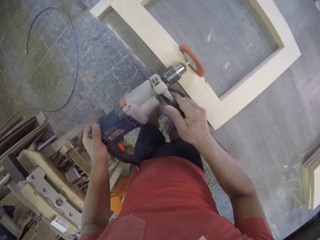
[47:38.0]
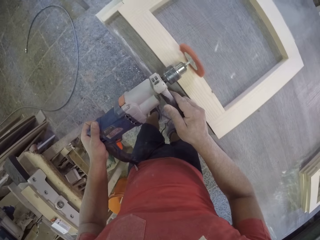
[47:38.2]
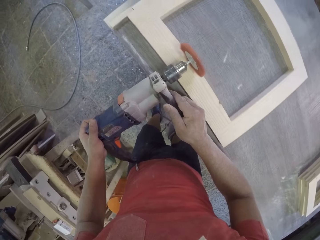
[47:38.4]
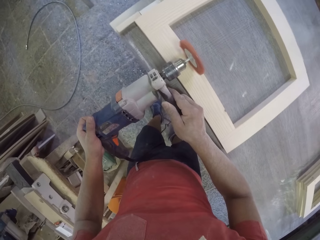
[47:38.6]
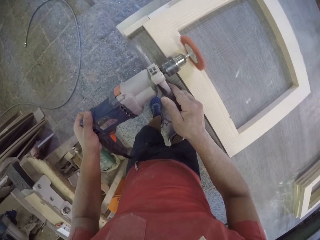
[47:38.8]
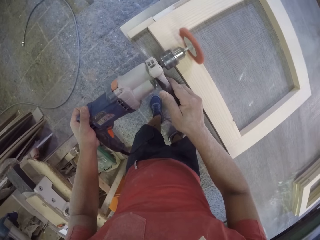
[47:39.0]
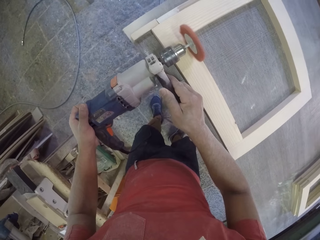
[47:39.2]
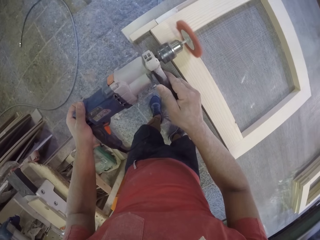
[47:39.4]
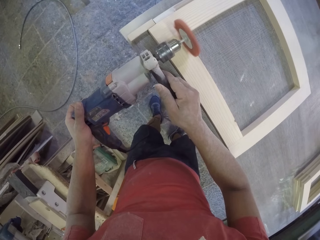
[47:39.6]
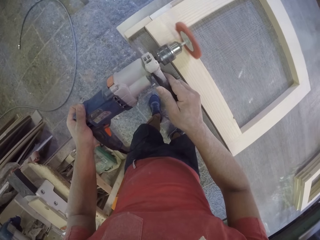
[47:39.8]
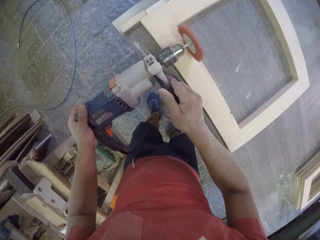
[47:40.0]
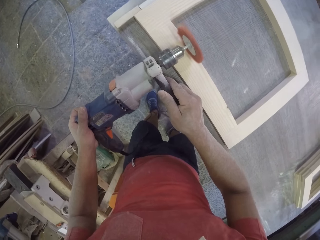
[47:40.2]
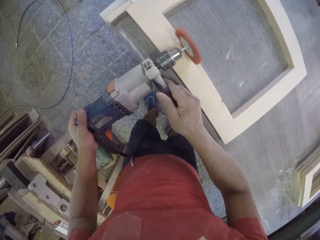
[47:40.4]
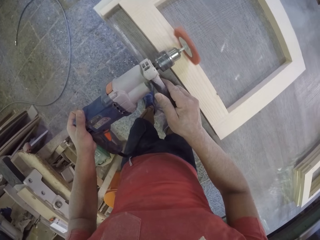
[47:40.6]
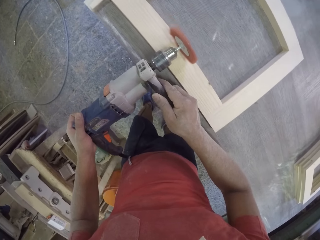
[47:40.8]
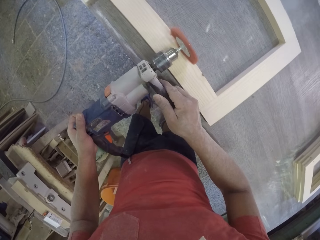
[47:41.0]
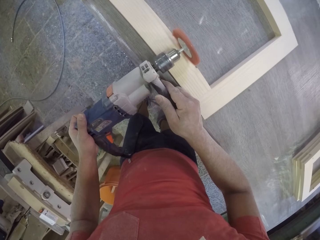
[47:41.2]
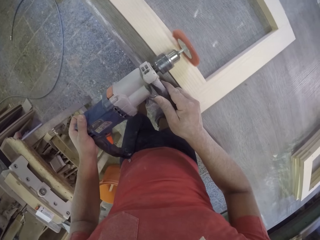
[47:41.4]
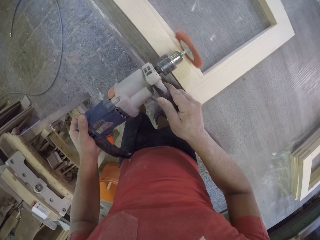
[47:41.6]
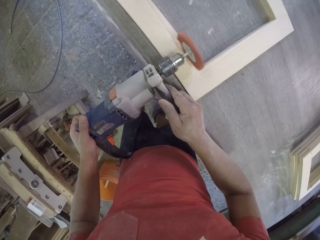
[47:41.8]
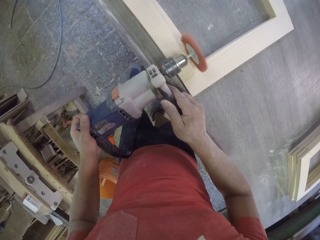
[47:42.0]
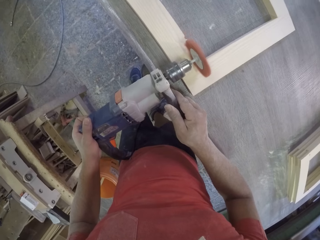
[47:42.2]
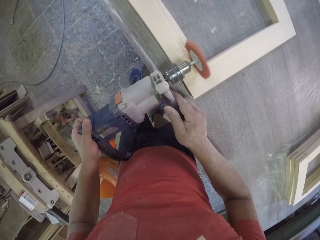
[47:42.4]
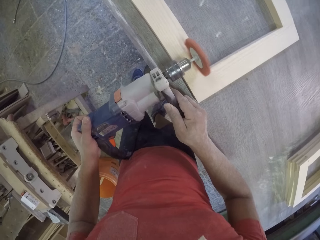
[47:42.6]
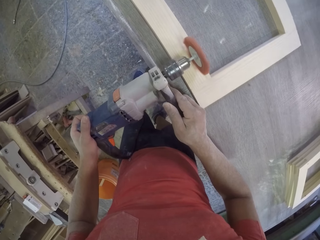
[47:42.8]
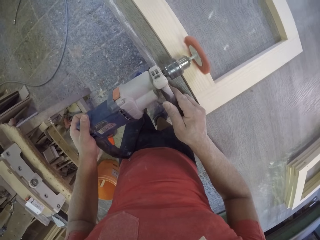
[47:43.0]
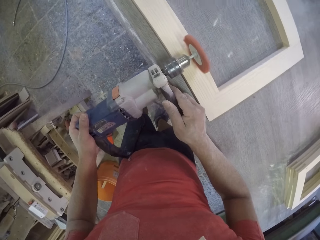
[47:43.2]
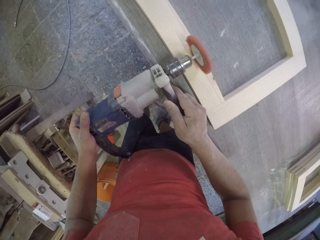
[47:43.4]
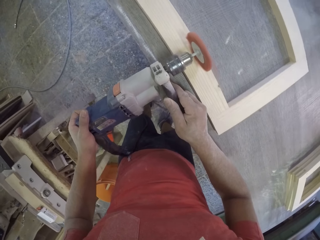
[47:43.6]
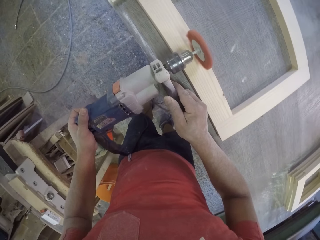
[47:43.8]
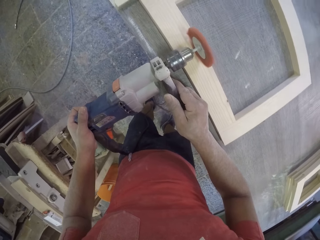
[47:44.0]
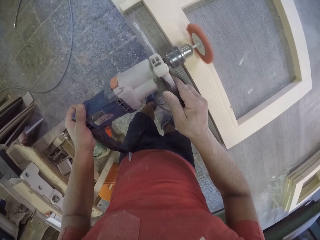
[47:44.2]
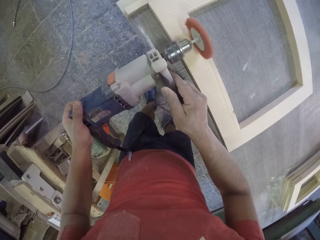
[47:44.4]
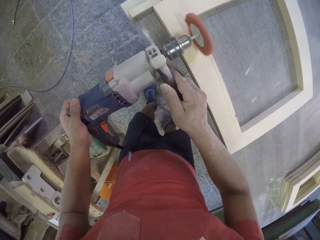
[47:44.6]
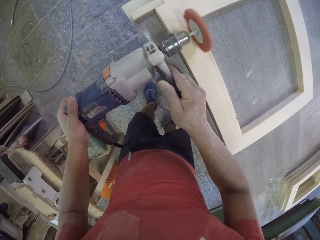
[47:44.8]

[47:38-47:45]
The camera wearer is filling the frame base.

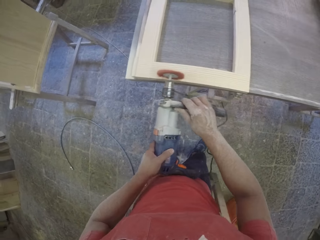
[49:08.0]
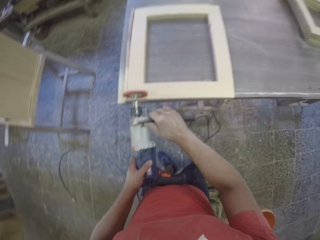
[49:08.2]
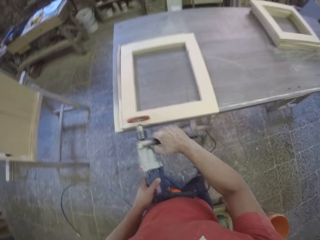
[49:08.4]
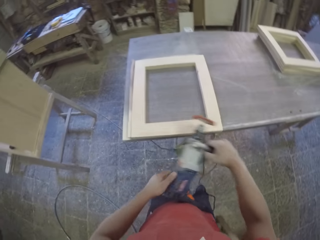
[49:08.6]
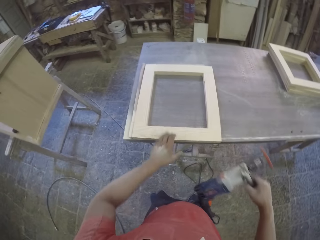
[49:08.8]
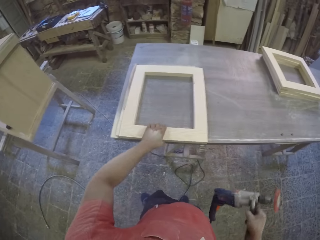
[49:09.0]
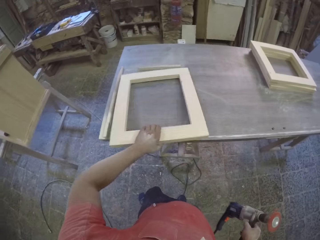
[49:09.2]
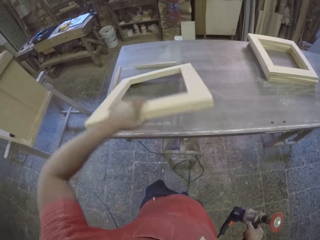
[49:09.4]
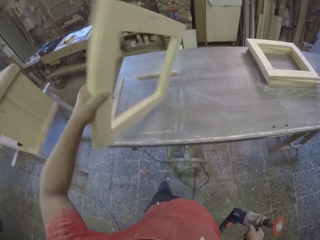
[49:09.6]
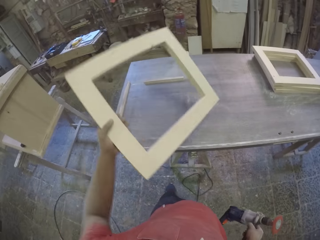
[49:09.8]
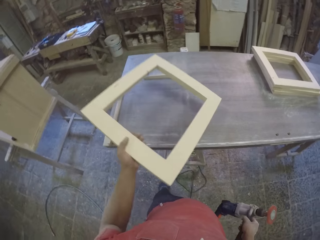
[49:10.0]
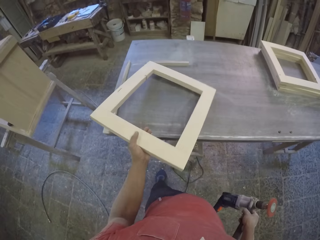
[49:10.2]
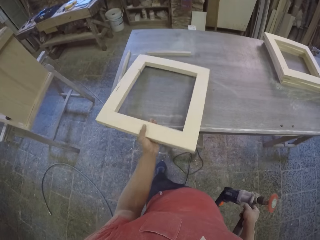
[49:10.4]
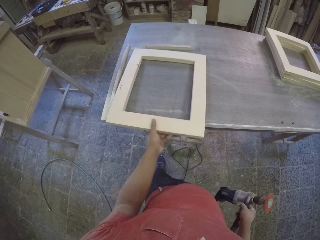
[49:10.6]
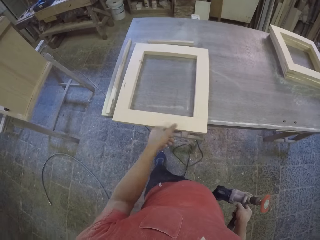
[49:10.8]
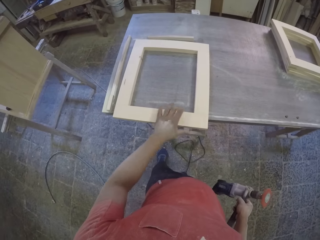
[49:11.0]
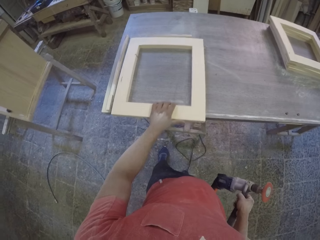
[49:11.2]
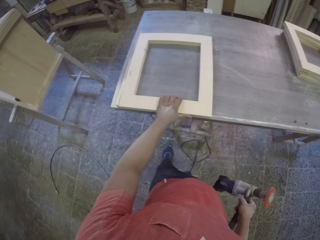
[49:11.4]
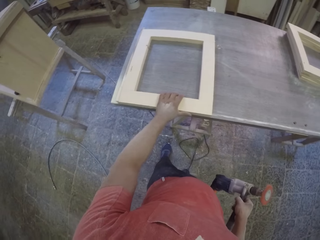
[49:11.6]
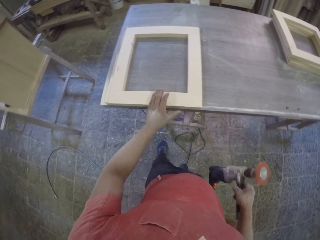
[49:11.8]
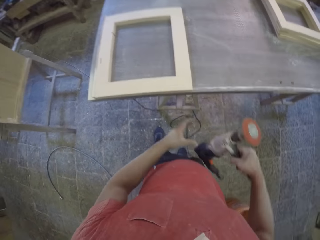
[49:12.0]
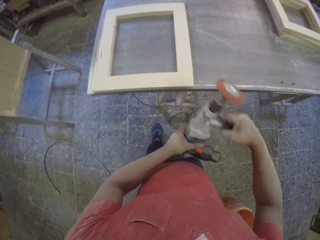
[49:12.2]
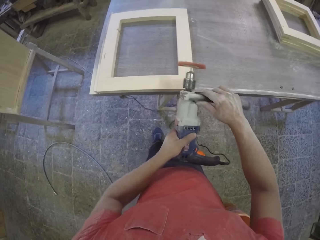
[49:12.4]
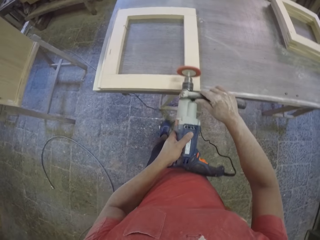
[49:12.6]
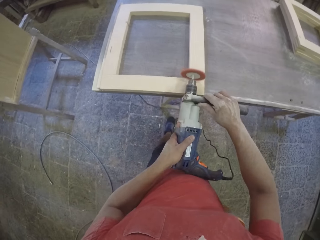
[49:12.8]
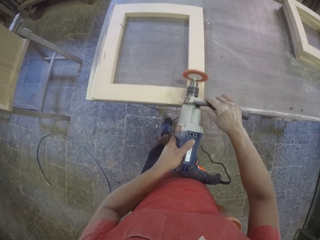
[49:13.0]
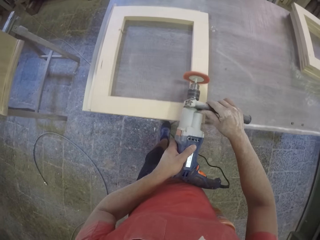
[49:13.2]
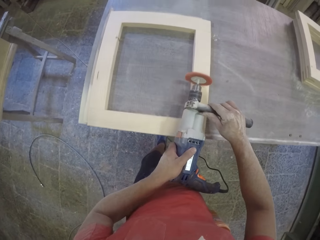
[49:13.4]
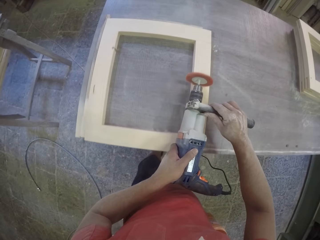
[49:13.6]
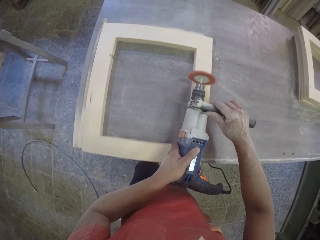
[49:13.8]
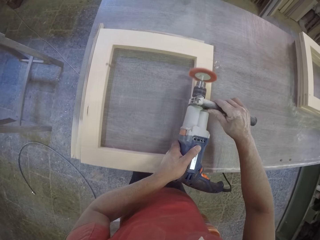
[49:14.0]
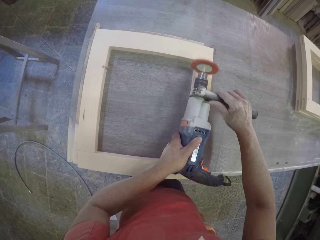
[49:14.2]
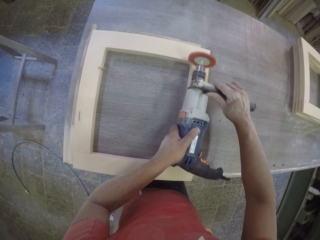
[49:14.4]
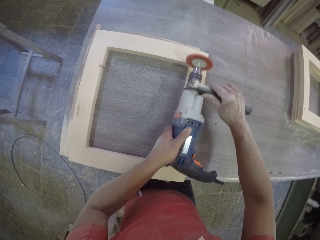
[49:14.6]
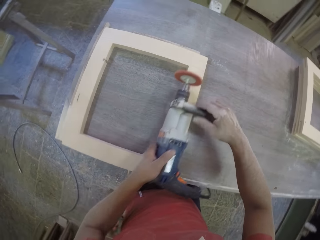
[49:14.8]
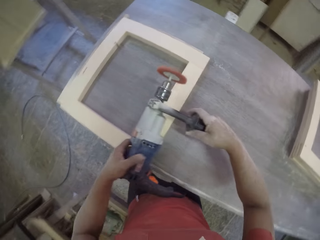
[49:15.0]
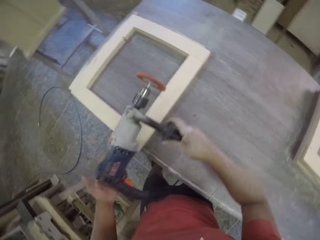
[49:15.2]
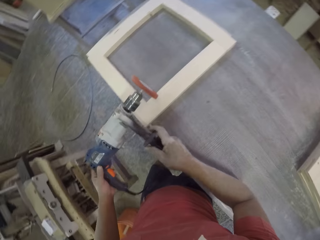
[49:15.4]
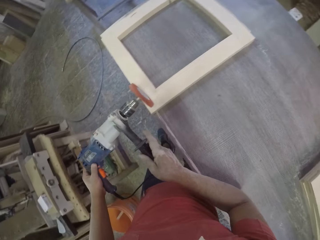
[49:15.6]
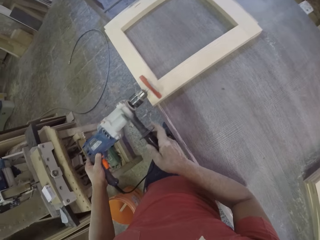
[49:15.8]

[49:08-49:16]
The camera wearer turns the wood.

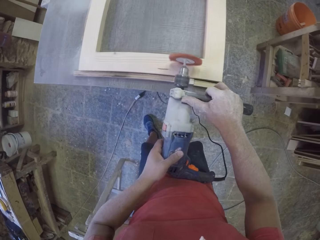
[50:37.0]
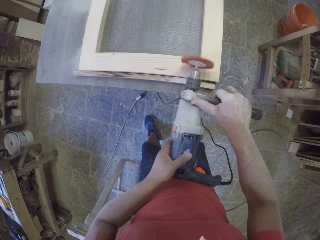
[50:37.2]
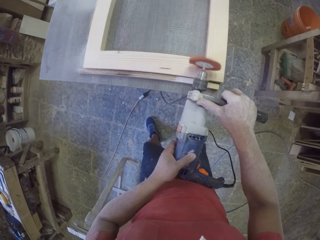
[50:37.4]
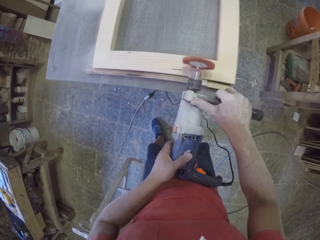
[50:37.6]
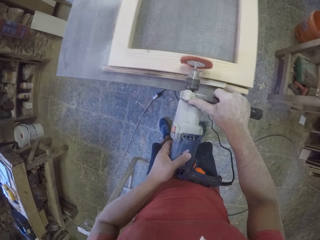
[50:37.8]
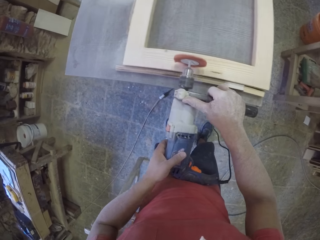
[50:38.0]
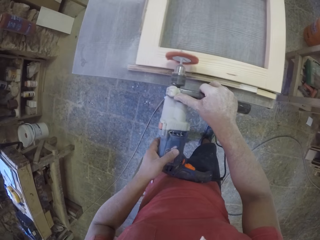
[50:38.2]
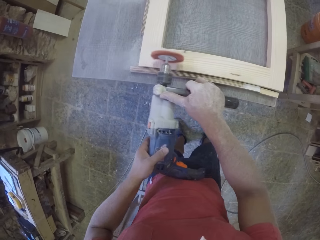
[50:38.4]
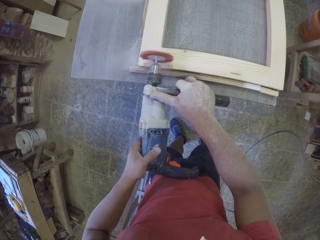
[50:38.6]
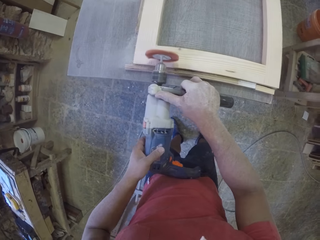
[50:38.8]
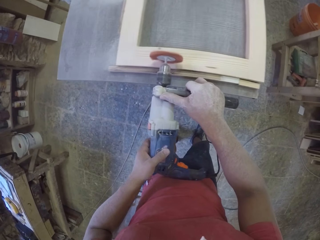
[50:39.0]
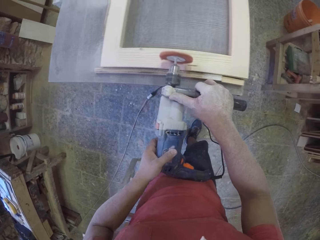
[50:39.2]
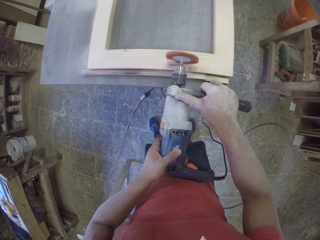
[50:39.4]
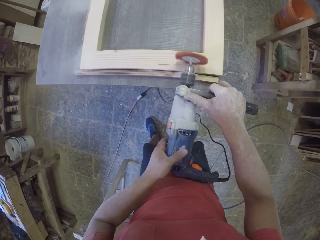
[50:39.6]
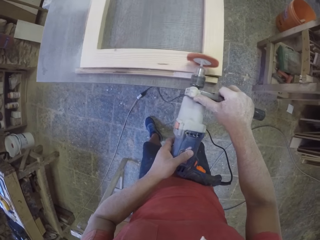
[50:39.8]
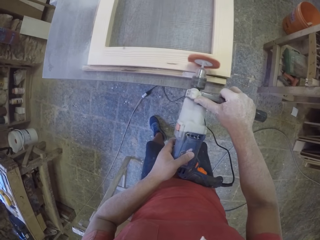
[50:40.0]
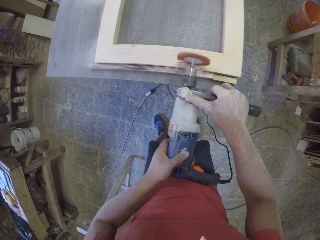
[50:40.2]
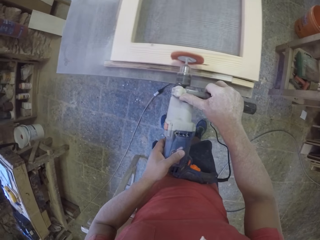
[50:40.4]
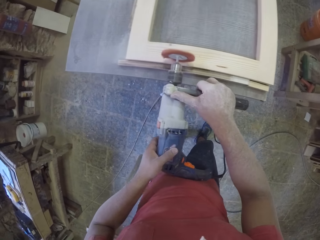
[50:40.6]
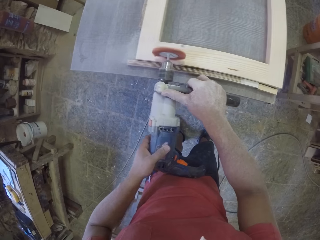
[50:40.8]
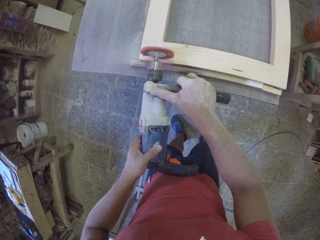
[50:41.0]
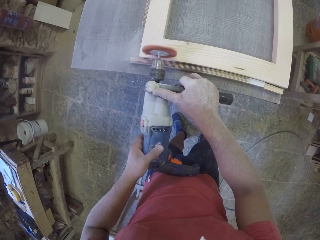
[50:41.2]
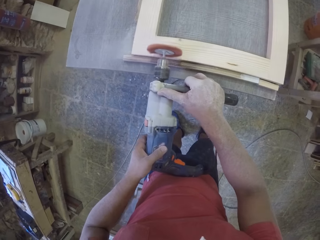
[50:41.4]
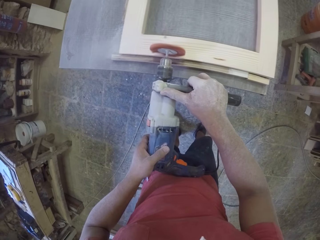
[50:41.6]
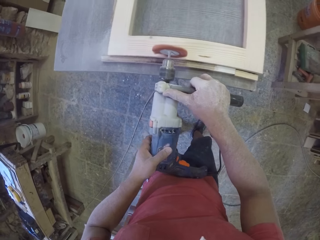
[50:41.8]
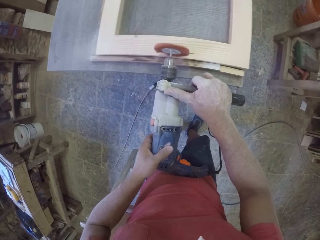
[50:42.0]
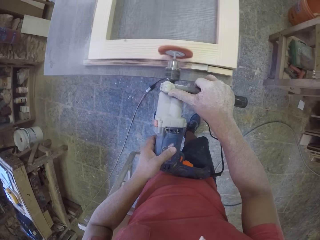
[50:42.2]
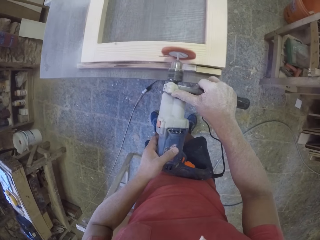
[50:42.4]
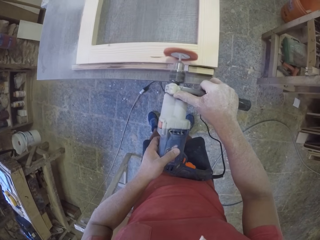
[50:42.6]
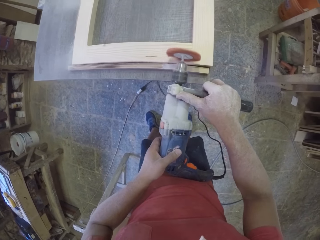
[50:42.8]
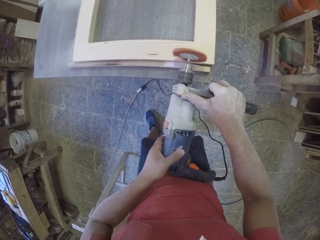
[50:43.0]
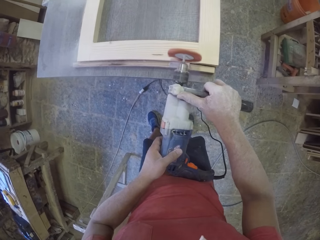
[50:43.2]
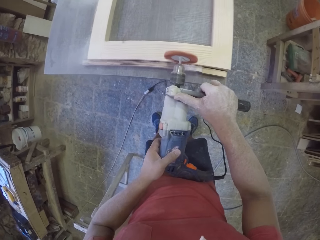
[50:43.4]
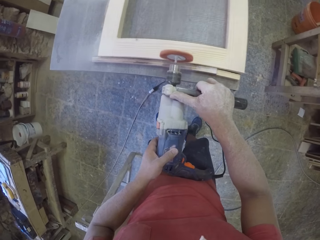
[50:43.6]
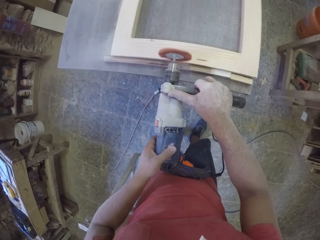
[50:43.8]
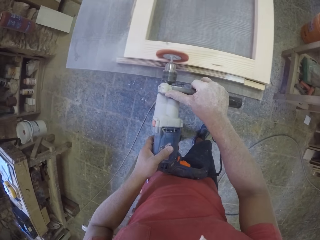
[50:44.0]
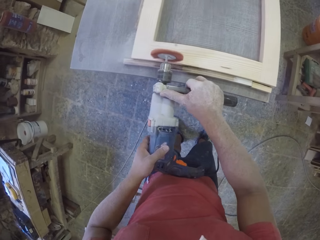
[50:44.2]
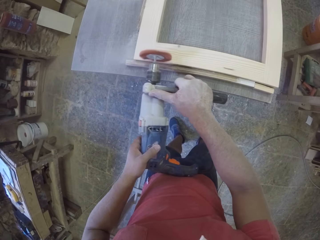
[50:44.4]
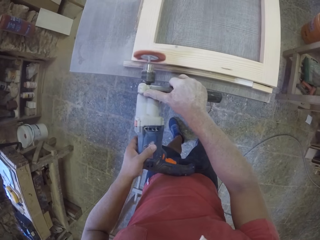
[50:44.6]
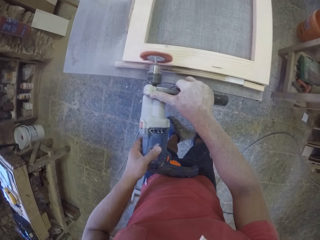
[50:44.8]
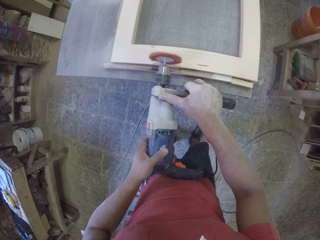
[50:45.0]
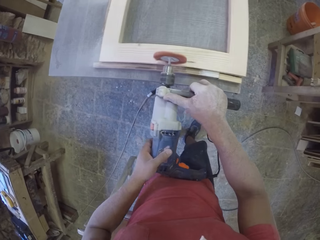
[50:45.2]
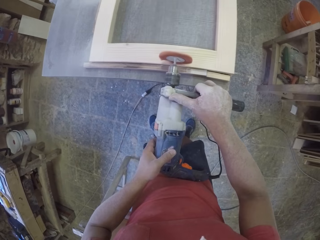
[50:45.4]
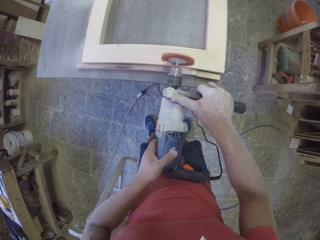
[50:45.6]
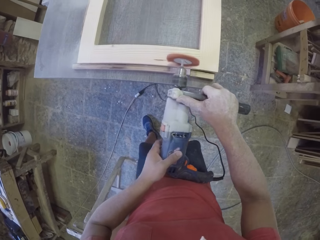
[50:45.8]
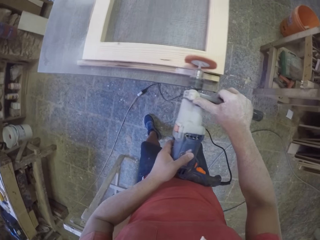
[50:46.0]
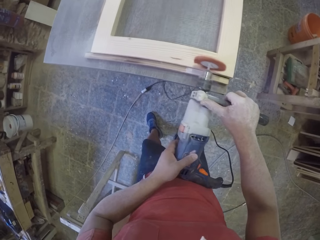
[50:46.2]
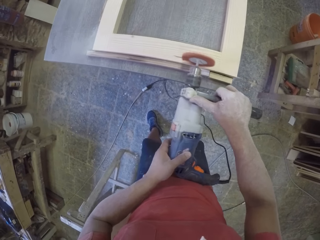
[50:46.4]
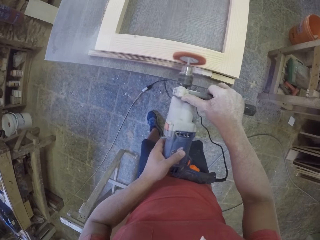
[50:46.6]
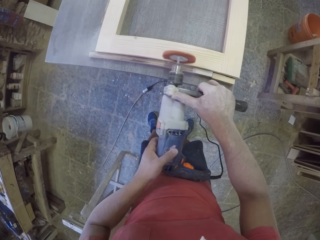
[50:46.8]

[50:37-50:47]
The camera wearer is filling the other side of the frame.
